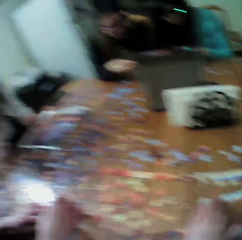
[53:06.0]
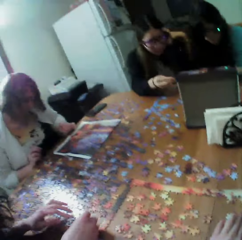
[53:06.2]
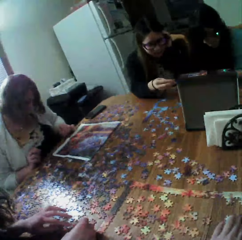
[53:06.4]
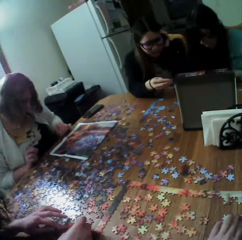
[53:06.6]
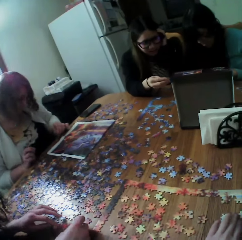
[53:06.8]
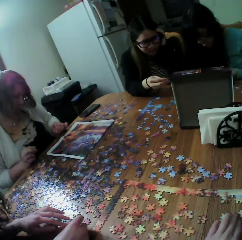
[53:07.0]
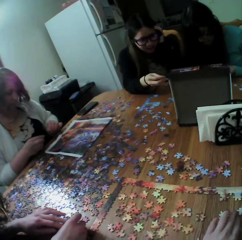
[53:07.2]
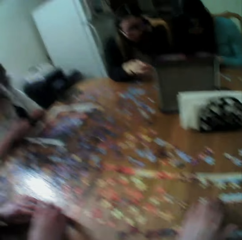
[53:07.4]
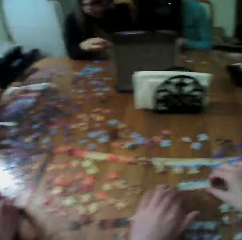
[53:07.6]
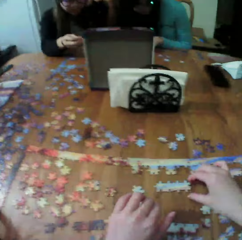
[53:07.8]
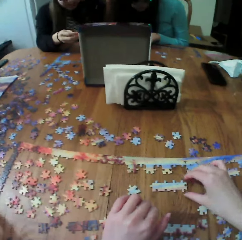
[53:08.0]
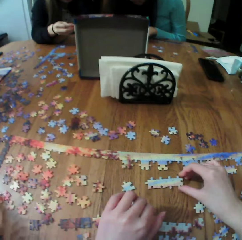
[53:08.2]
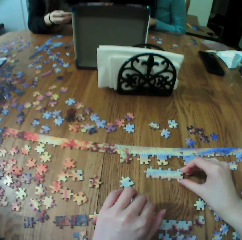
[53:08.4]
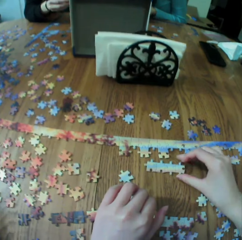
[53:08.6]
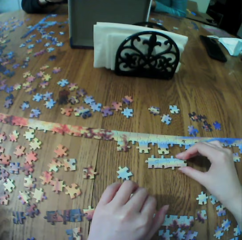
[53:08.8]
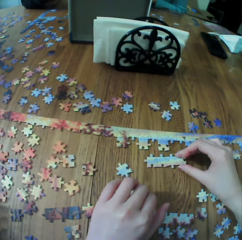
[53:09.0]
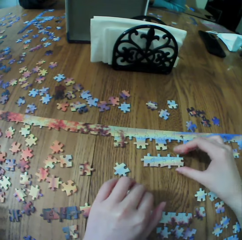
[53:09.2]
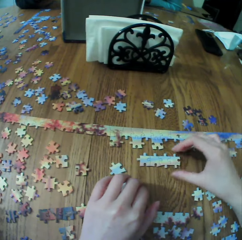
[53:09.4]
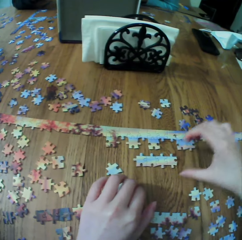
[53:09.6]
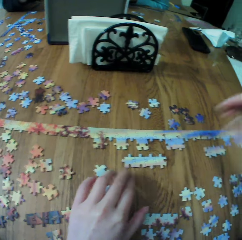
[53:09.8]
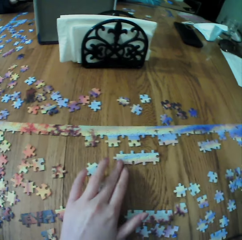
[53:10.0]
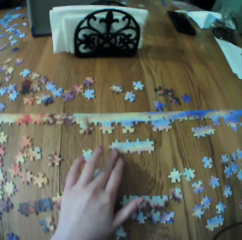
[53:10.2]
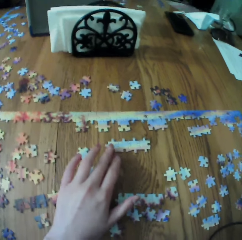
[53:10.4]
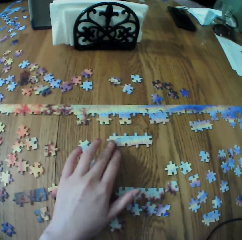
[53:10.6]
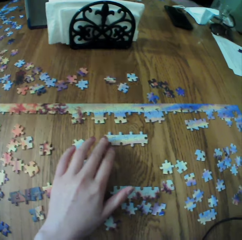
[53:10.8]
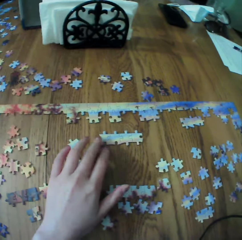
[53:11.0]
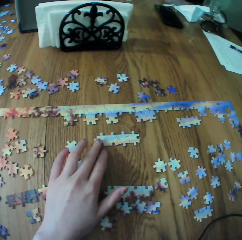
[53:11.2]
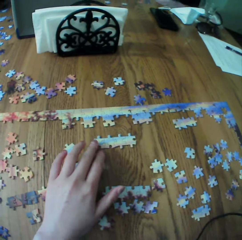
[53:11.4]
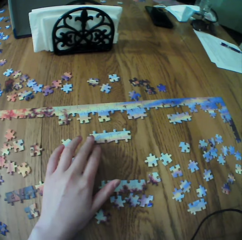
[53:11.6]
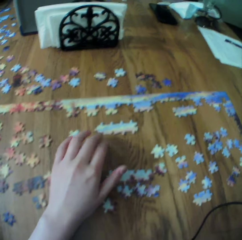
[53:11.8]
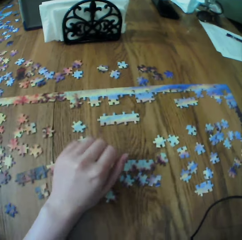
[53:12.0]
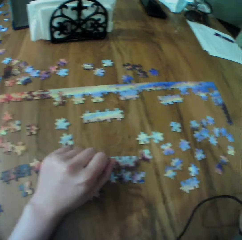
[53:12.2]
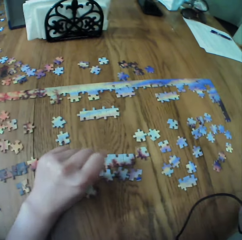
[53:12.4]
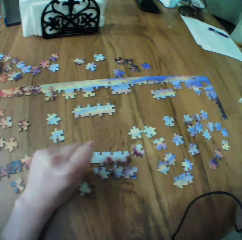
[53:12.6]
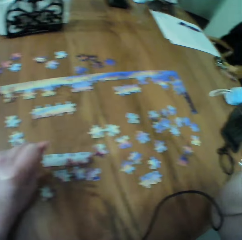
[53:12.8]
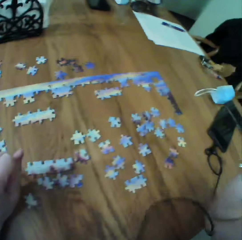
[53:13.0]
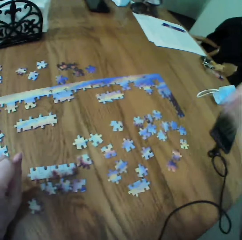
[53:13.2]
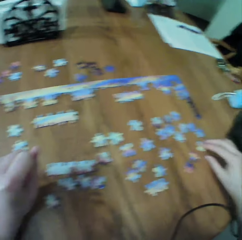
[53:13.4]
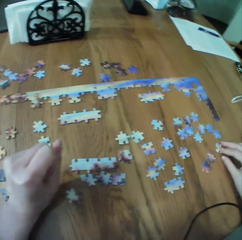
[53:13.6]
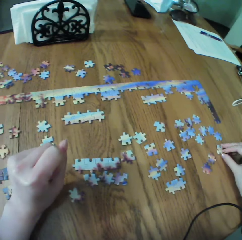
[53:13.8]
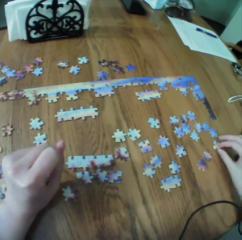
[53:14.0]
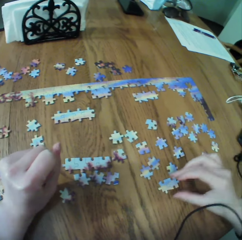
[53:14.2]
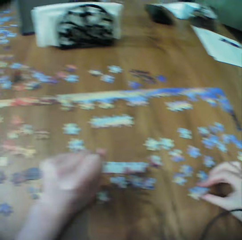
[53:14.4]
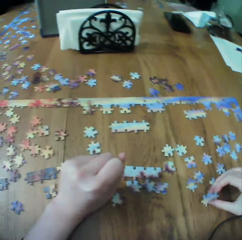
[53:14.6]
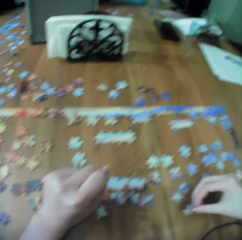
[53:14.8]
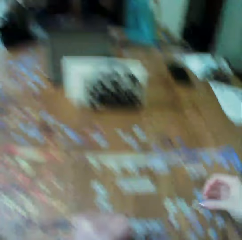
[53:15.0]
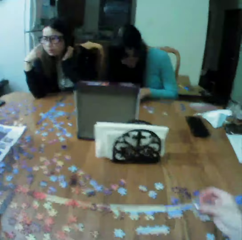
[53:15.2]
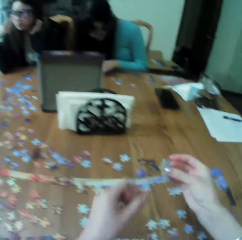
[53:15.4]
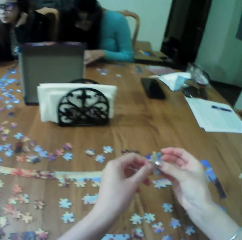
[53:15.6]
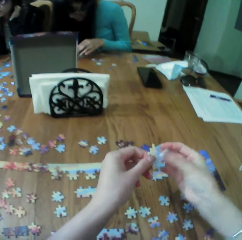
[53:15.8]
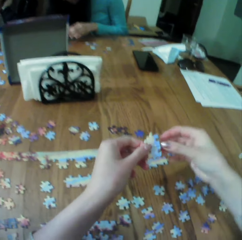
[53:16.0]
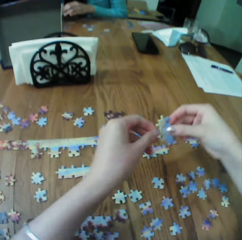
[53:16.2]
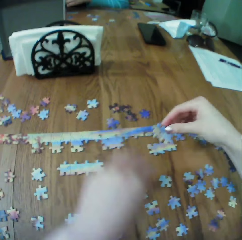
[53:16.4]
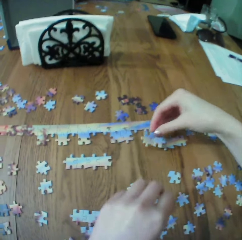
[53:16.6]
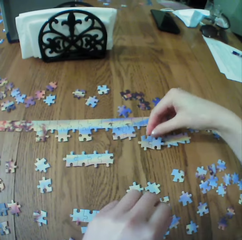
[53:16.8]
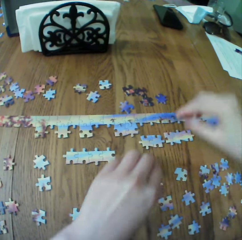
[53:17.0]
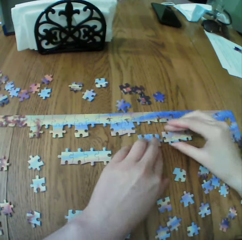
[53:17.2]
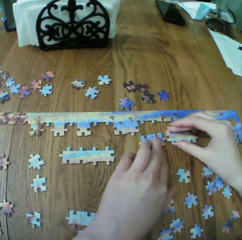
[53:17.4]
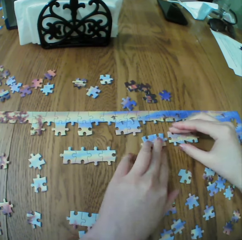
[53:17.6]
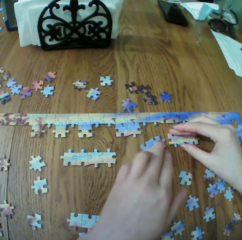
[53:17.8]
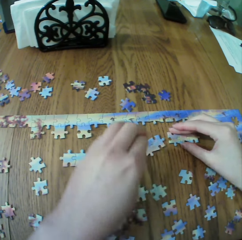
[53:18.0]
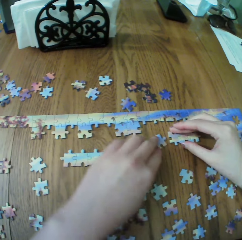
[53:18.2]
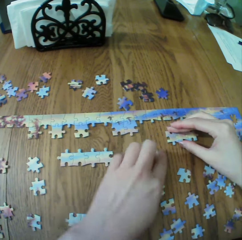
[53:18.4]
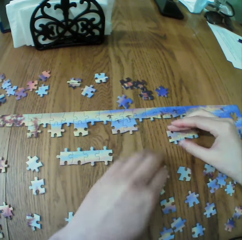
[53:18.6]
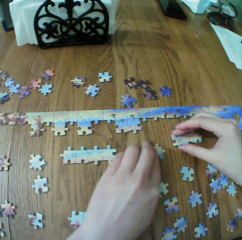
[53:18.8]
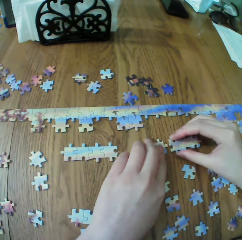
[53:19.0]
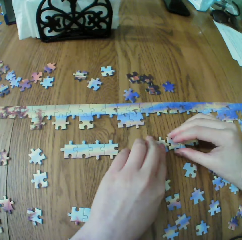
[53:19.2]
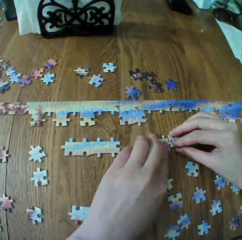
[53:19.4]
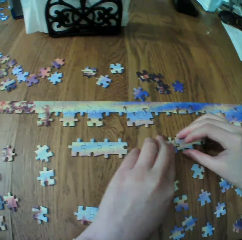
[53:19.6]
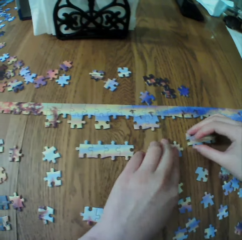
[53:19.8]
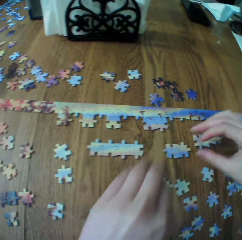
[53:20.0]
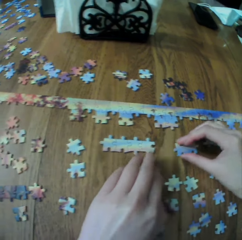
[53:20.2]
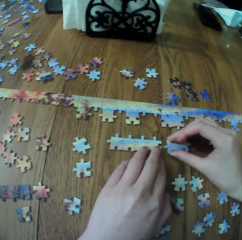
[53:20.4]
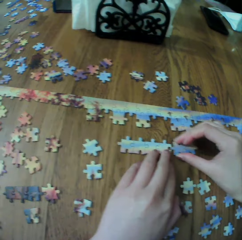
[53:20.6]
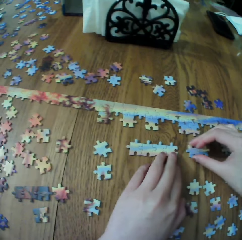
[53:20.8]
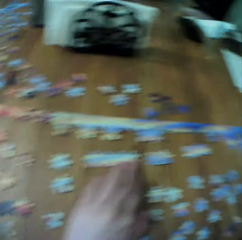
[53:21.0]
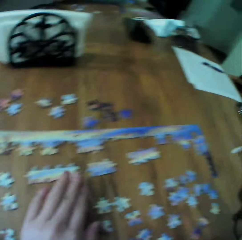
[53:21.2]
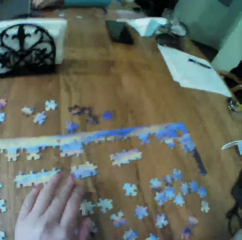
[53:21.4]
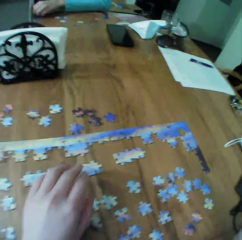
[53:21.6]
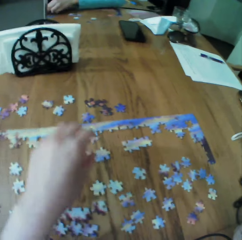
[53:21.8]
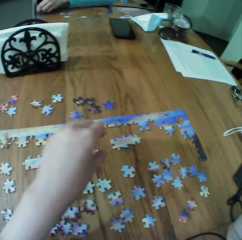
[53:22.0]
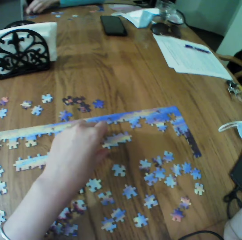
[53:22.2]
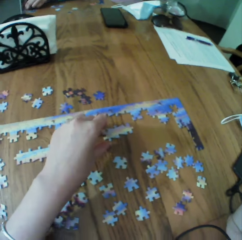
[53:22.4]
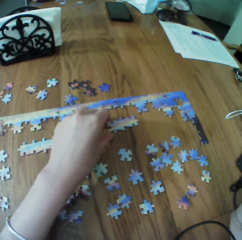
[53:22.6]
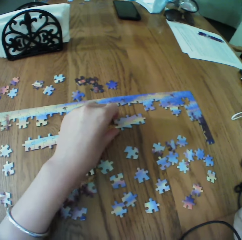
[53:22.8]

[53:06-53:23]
A person looks at the printed photo. The camera wearer assembles the jigsaw puzzle. They arrange the puzzle.

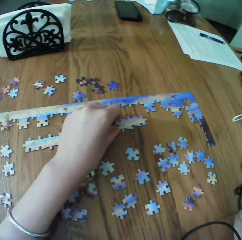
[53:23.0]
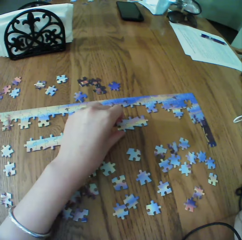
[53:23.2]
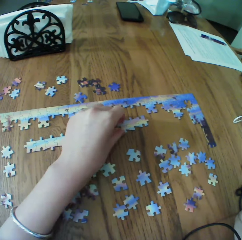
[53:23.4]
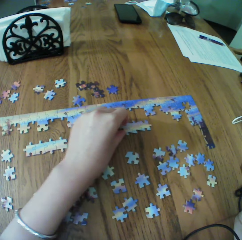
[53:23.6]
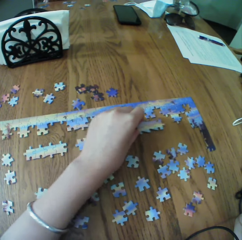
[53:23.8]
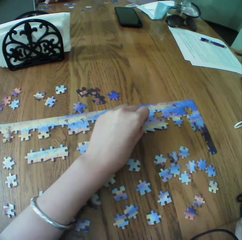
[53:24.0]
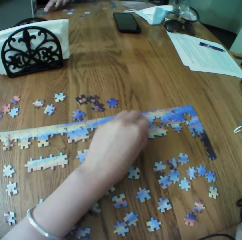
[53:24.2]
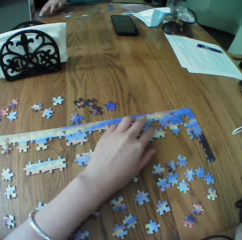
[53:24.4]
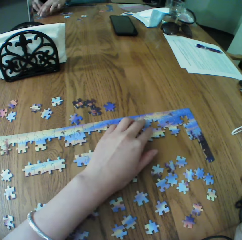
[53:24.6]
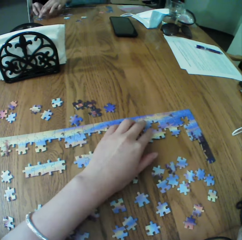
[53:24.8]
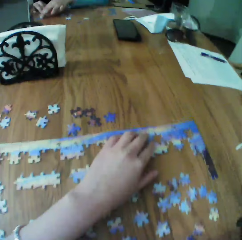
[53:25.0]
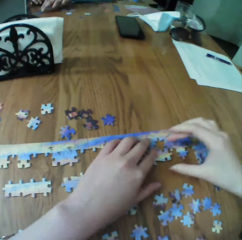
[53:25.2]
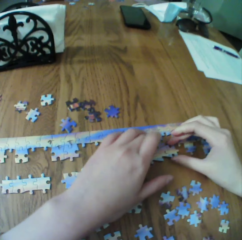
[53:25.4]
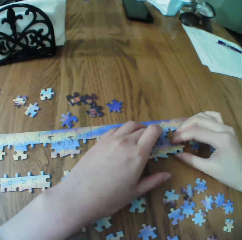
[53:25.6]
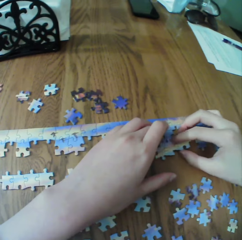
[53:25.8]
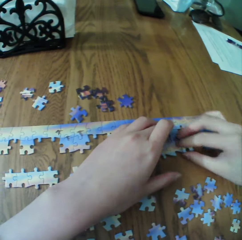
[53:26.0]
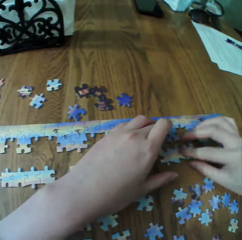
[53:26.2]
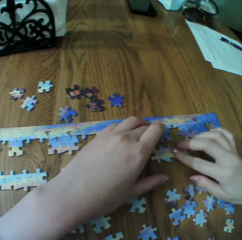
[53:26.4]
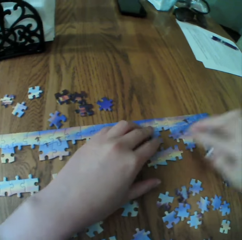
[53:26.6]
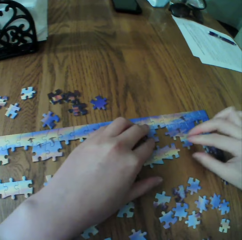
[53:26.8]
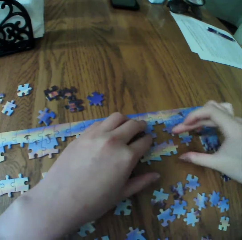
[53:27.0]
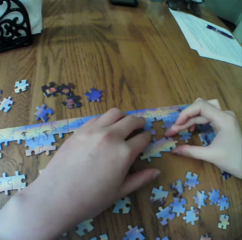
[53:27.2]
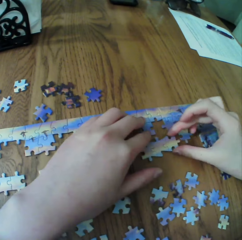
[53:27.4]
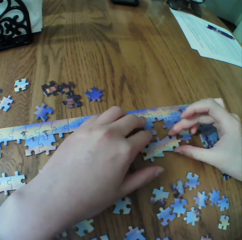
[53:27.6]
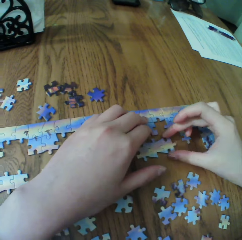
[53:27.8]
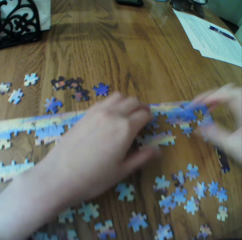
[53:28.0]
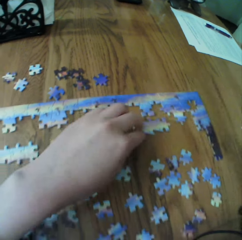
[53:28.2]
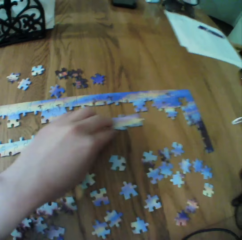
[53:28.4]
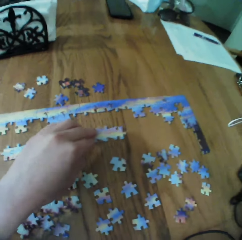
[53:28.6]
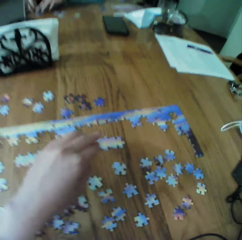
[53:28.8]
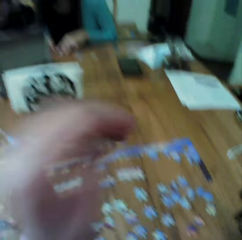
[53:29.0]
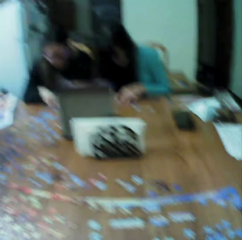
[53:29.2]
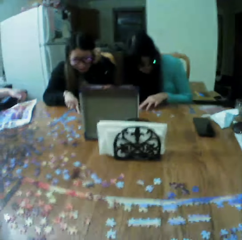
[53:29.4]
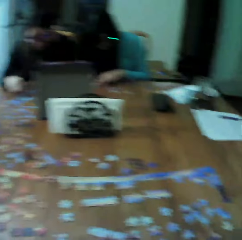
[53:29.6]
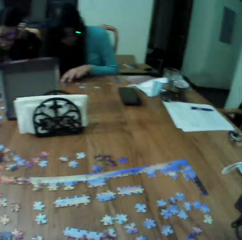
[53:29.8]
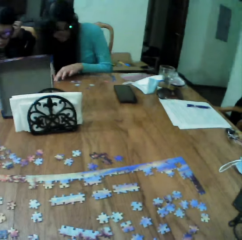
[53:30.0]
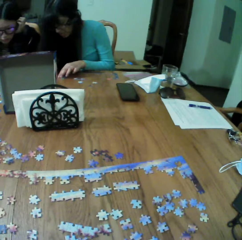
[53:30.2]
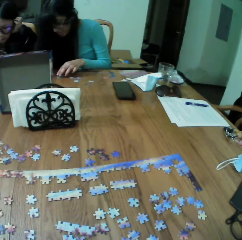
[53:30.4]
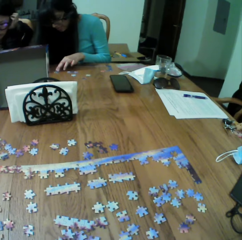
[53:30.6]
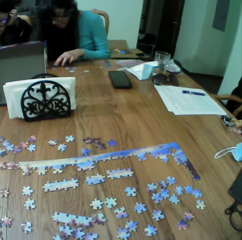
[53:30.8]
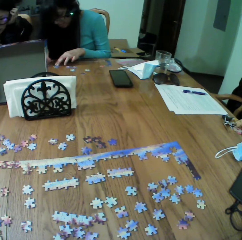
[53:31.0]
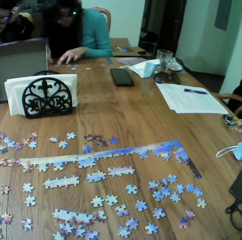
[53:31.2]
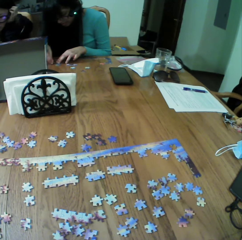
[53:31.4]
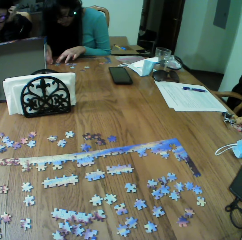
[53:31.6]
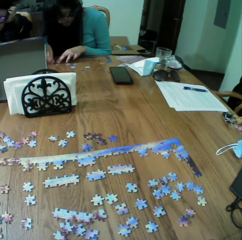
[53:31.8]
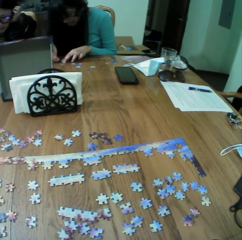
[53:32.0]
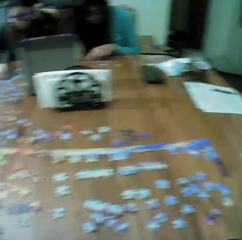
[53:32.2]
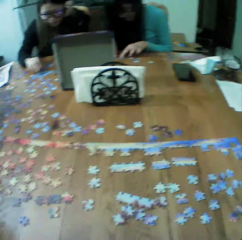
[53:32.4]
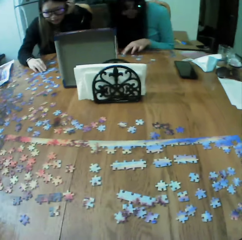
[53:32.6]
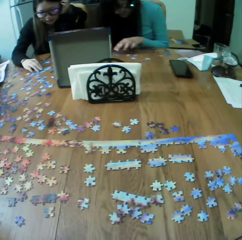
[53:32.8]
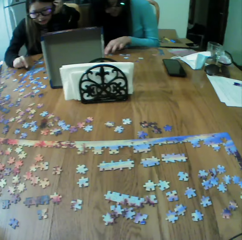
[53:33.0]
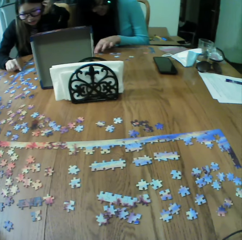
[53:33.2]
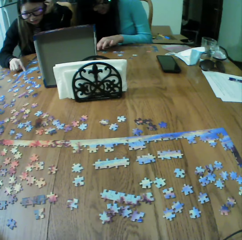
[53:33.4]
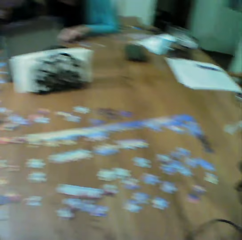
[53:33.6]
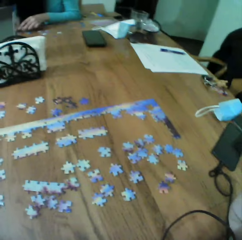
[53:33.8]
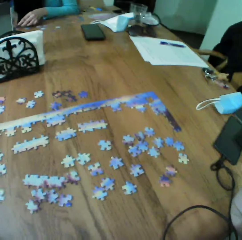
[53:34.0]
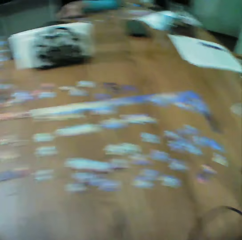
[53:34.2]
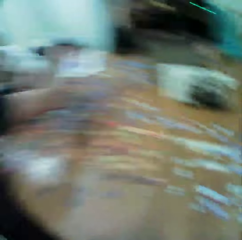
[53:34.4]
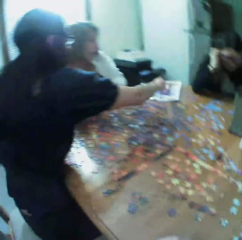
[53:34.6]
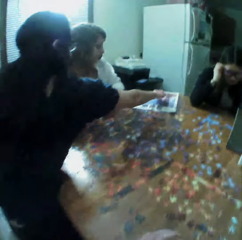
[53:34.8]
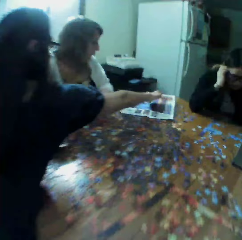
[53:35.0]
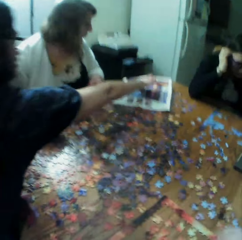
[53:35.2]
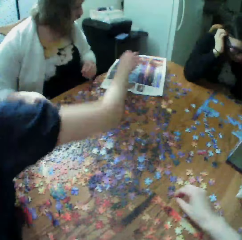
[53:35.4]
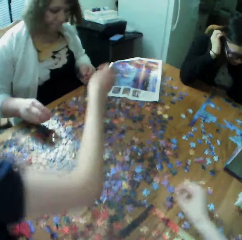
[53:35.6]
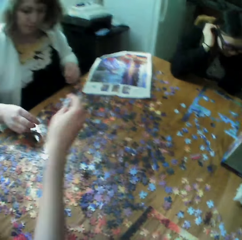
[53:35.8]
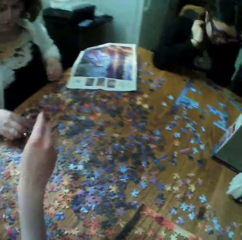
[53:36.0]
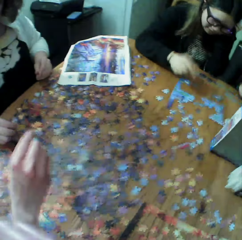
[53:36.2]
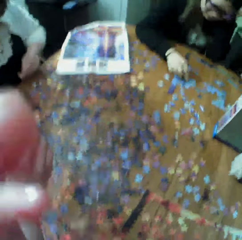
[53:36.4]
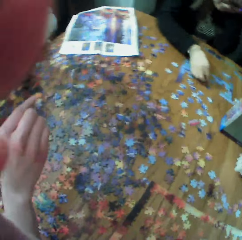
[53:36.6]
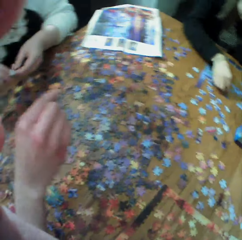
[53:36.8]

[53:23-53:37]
The camera wearer raises a hand up. A person assembles the jigsaw puzzle. The person assembles the jigsaw puzzle again.
